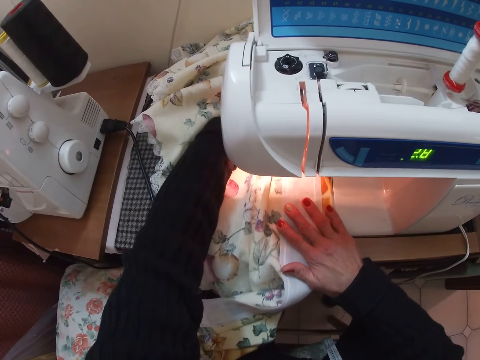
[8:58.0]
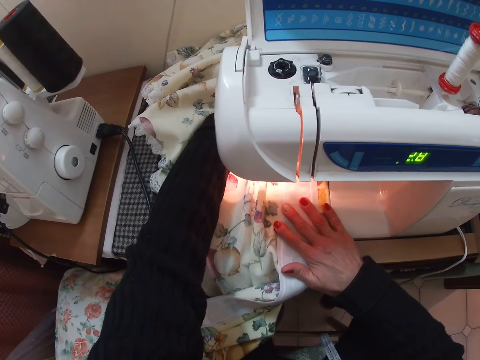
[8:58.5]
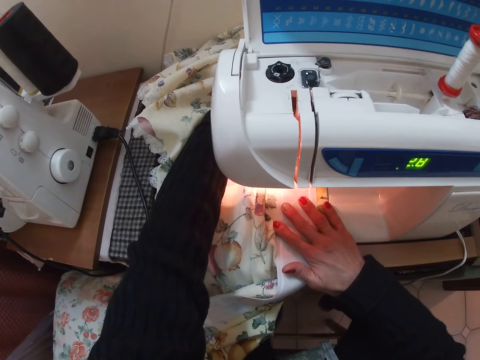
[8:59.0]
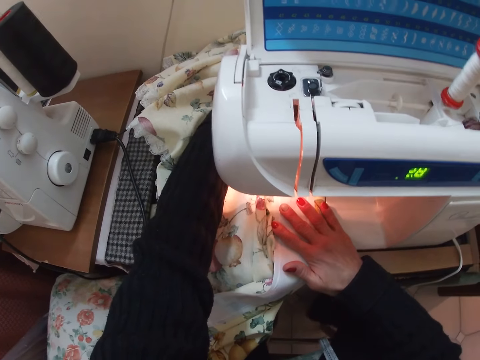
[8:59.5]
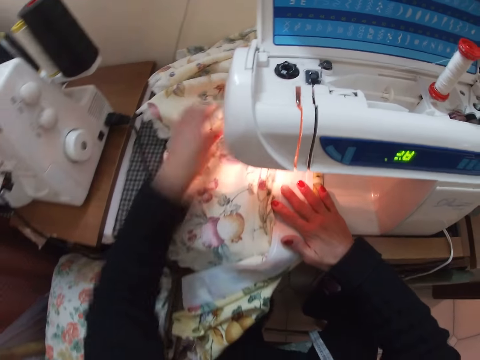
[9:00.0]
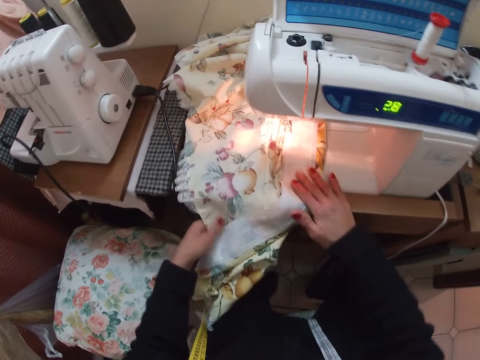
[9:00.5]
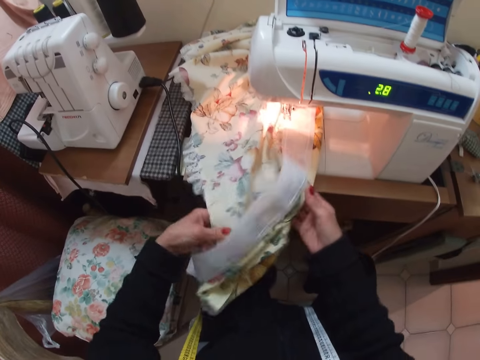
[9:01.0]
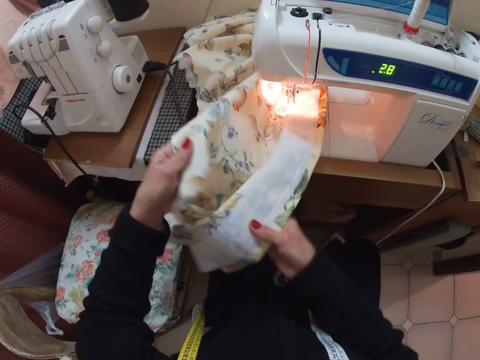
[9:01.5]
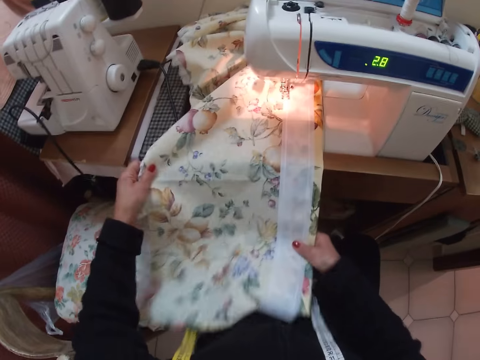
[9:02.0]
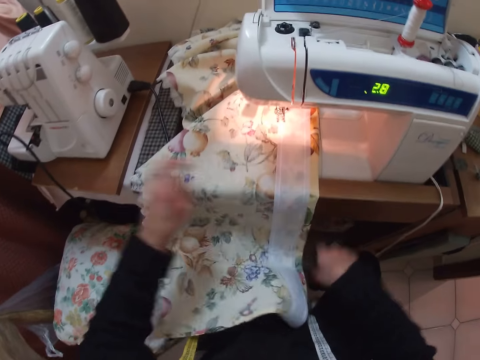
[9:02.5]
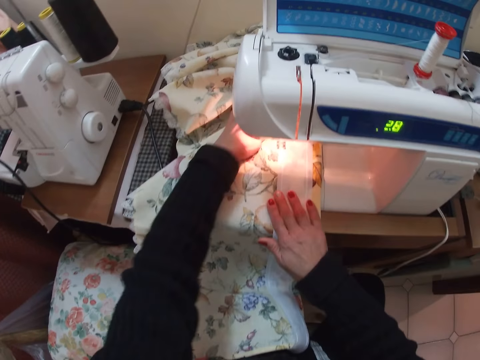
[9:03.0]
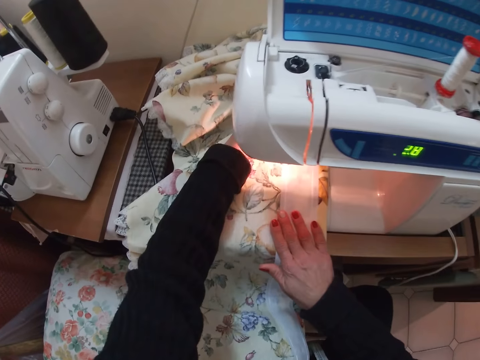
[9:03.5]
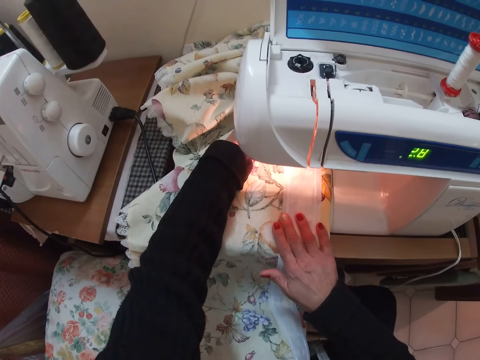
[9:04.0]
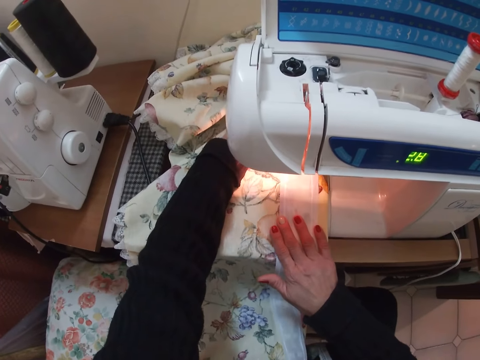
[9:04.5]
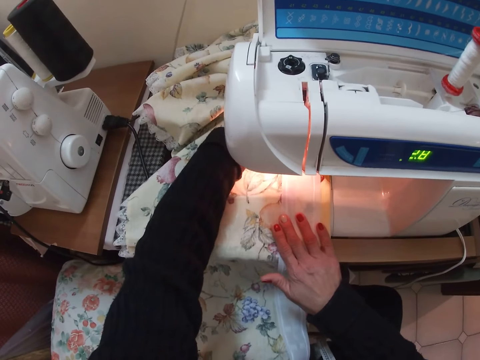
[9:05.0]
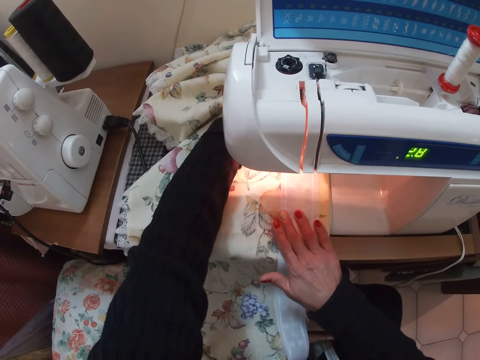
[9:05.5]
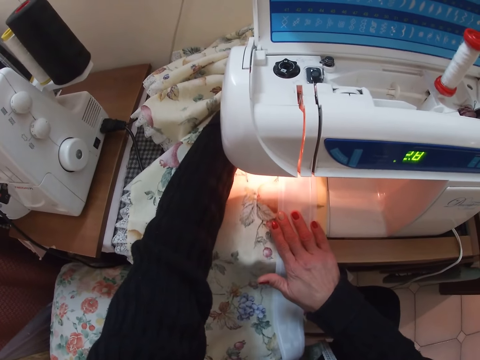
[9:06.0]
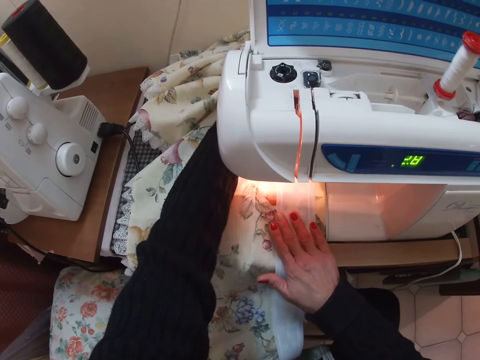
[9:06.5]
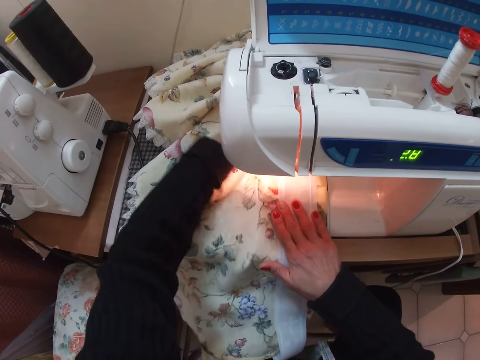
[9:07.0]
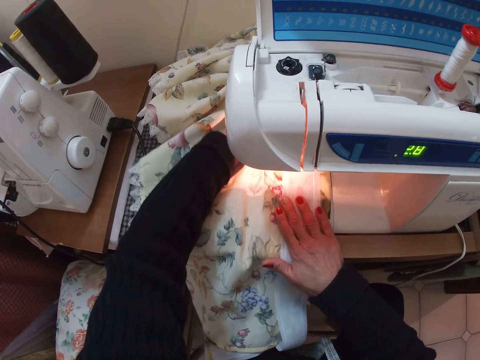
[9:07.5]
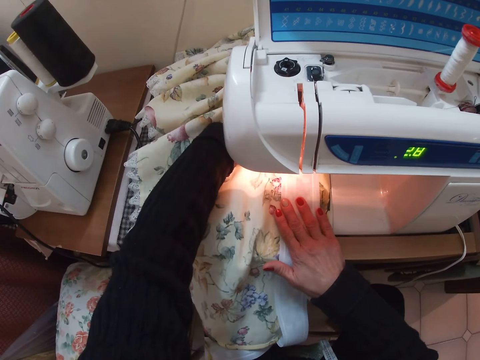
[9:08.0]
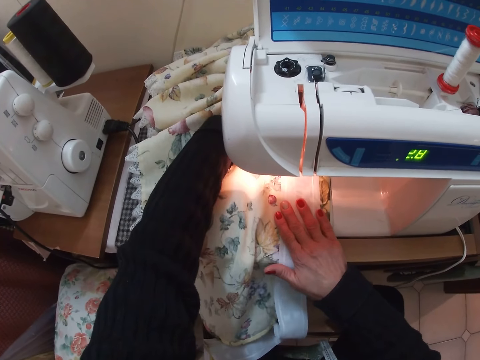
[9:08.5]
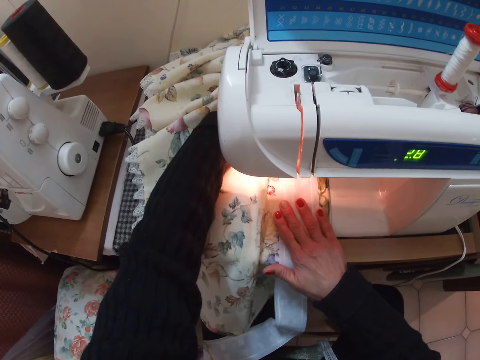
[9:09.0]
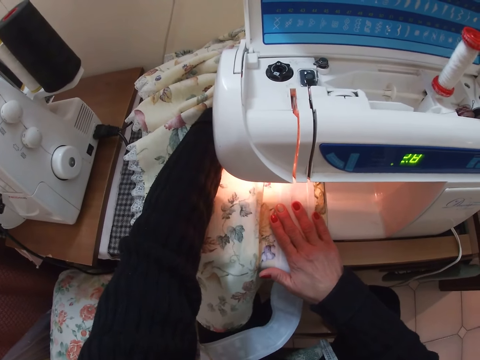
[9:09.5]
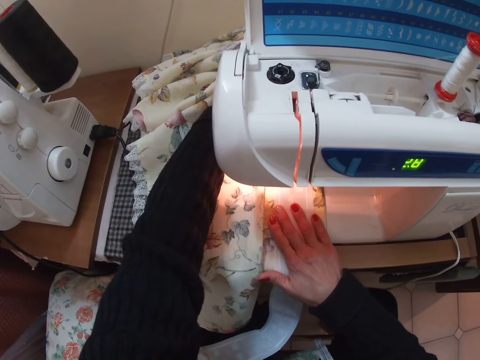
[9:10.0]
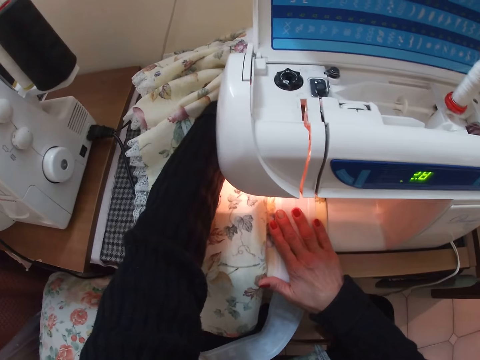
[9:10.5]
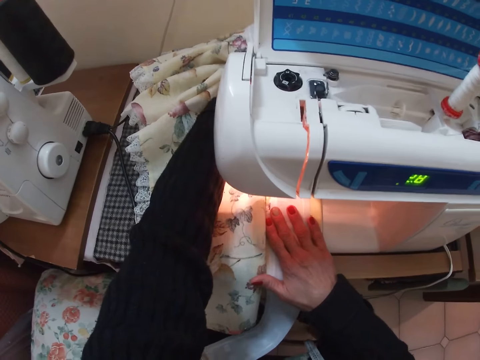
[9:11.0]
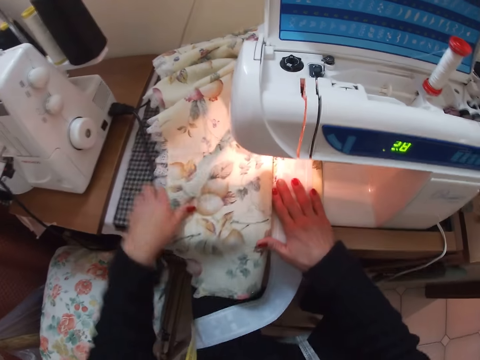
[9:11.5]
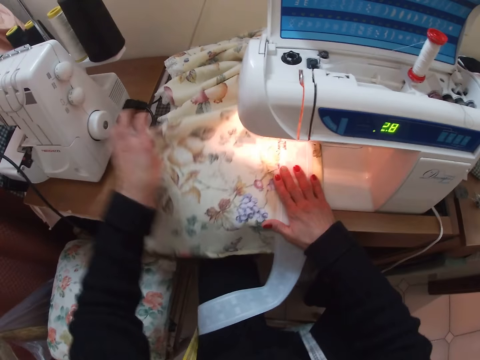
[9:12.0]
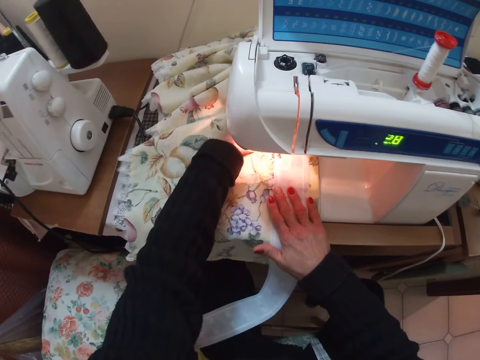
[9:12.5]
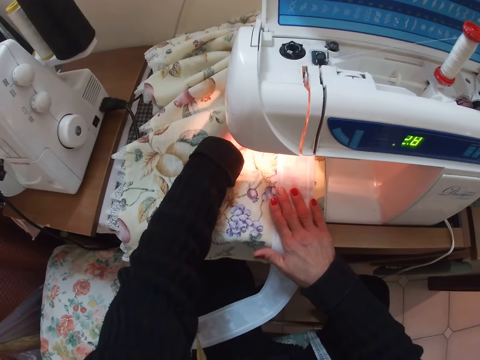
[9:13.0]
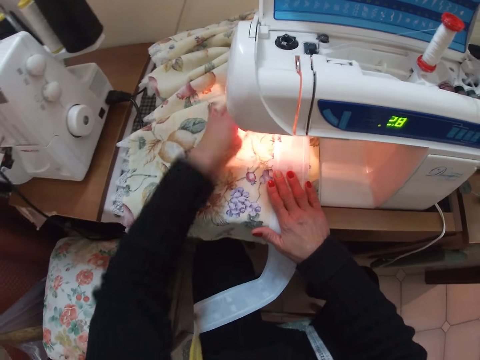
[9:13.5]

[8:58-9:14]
The camera wearer straightens the fabric with both her hands. She sews the fabric and the piece of cloth with the sewing machine. She straightens the fabric with her left hand. She sews the fabric and the piece of cloth with the sewing machine.

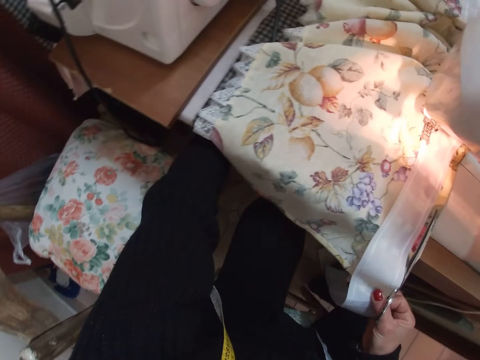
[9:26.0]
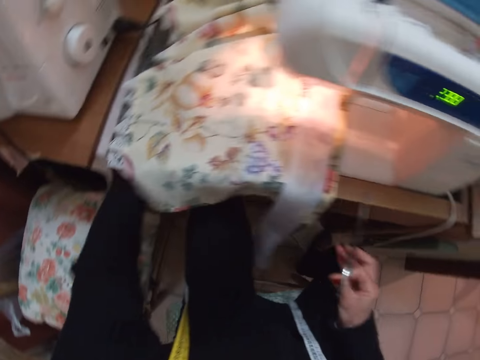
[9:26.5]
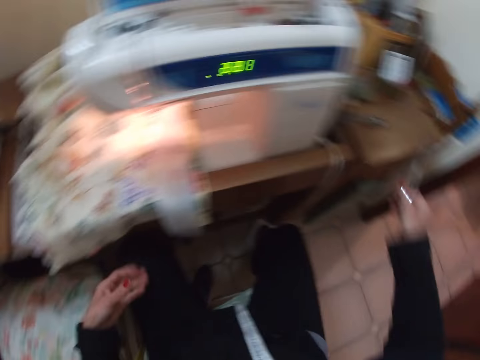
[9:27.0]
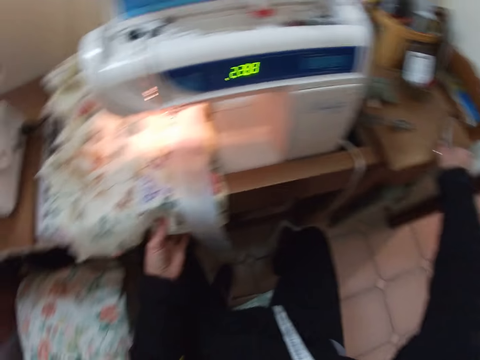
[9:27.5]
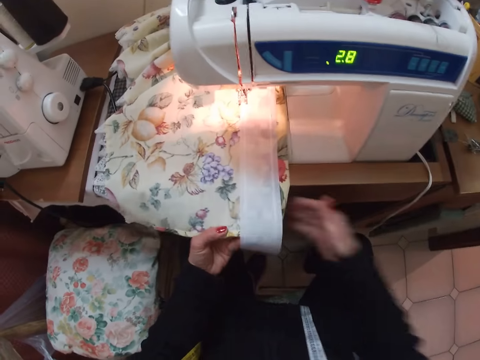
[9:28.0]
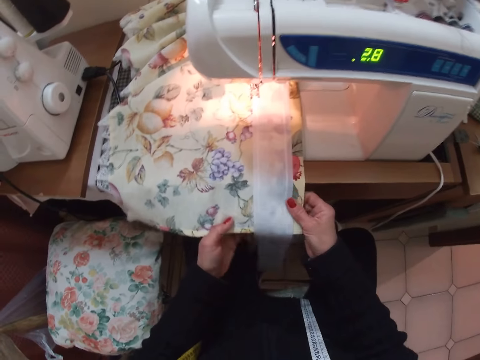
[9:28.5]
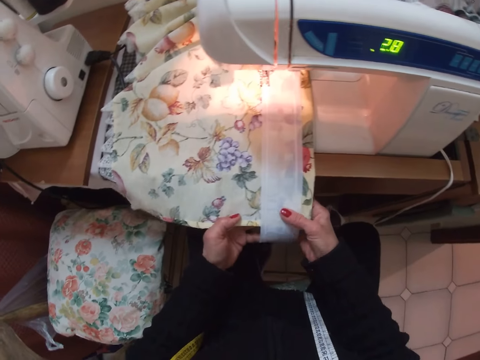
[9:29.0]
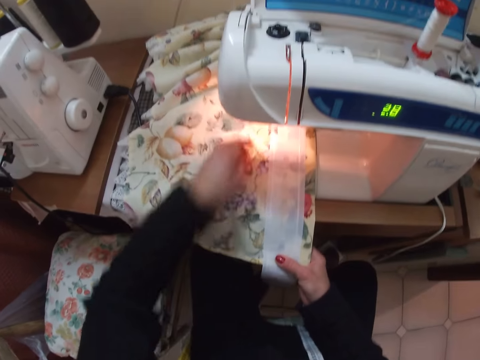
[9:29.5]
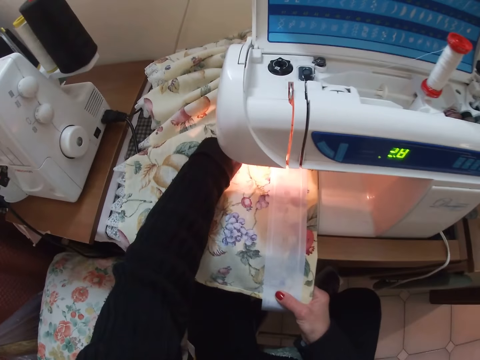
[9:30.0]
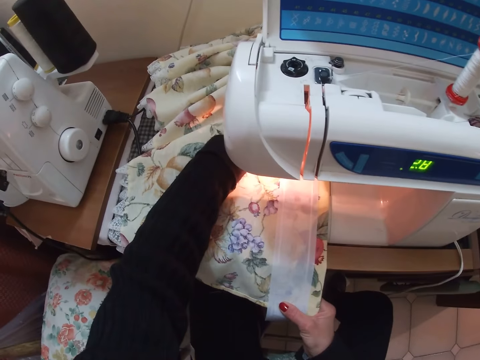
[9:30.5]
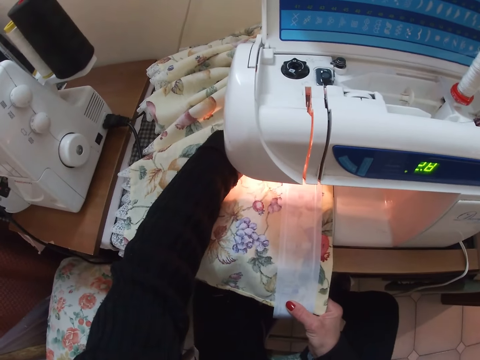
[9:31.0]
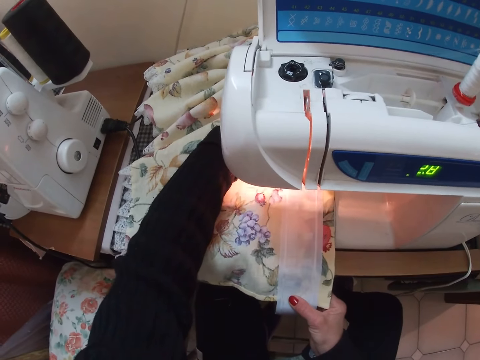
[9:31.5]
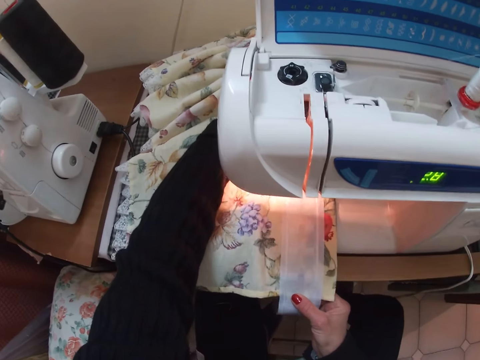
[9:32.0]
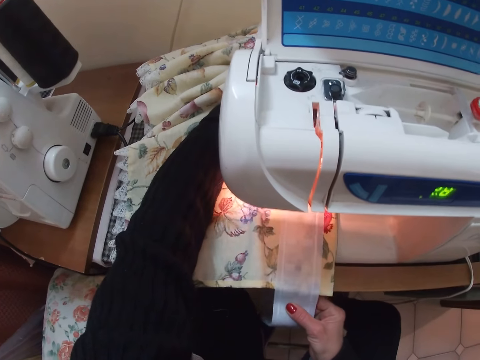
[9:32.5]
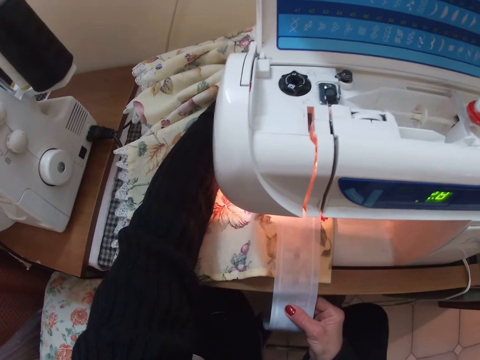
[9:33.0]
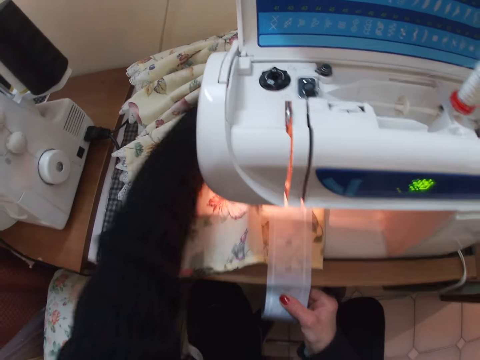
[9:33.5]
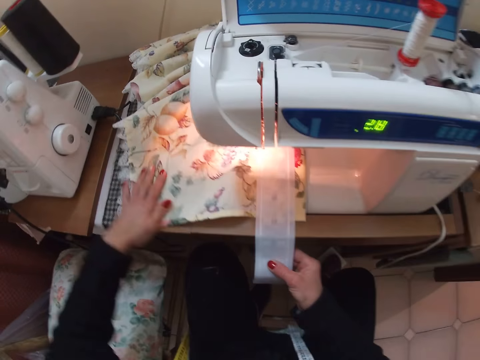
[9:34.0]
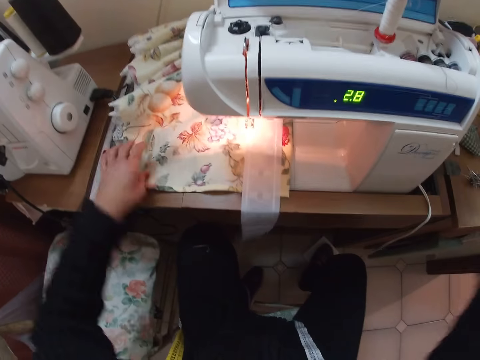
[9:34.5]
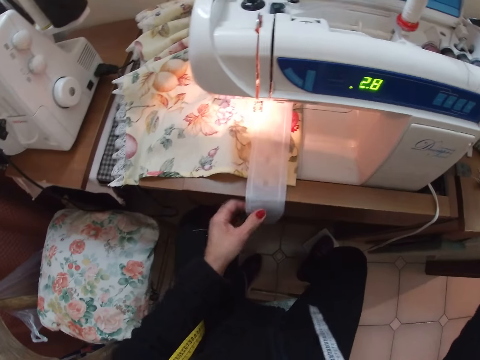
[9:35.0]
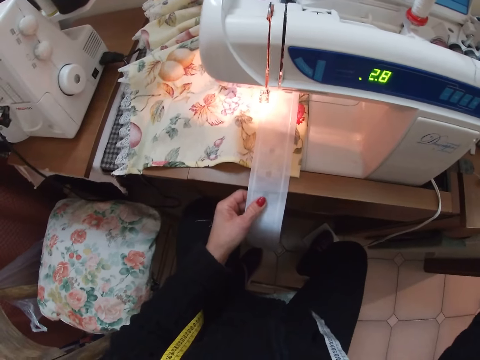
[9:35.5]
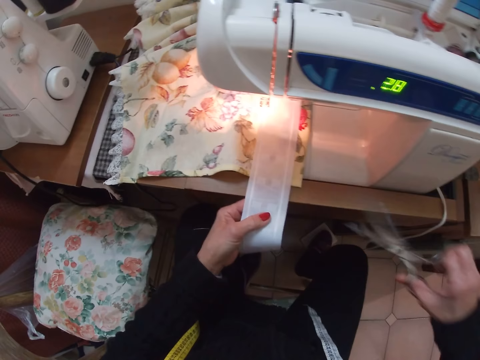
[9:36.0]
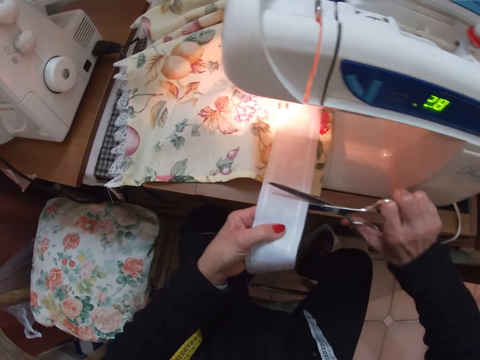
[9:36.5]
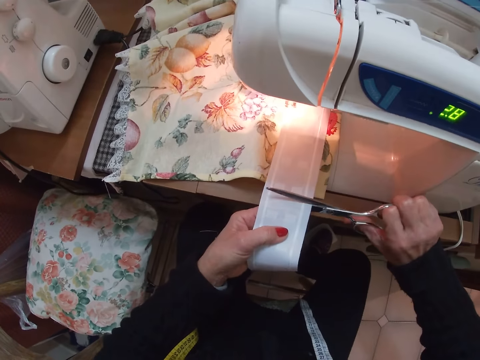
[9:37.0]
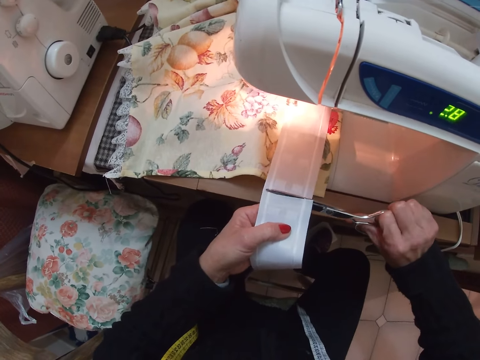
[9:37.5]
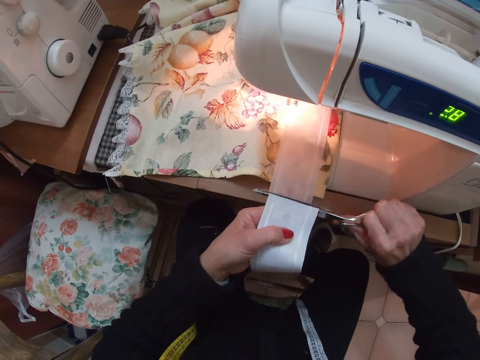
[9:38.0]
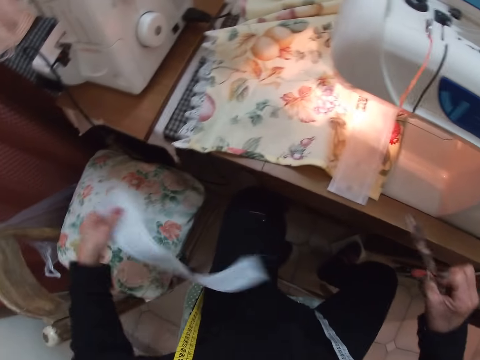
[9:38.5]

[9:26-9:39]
The camera wearer puts threads under the sewing machine. She places her left hand under the table. She places the scissors on the table. She holds the fabric and the piece of cloth with both her hands. She sews the fabric and the piece of cloth with the sewing machine. She straightens the fabric with her left hand. She takes the scissors. She holds the piece of cloth with her left hand. She cuts the piece of cloth from the fabric with the scissors in her right hand.
